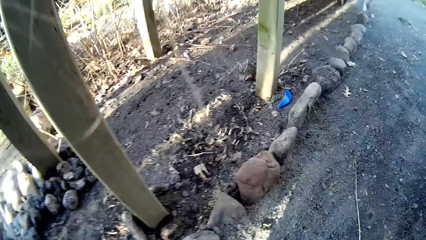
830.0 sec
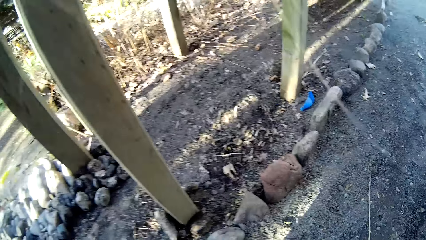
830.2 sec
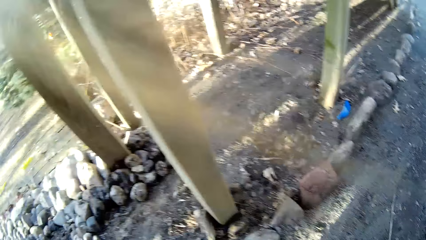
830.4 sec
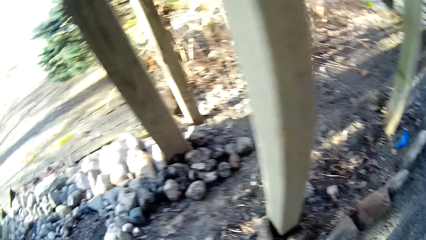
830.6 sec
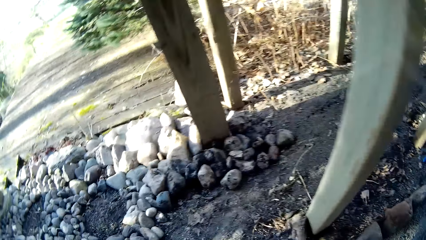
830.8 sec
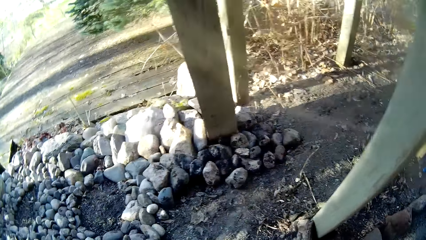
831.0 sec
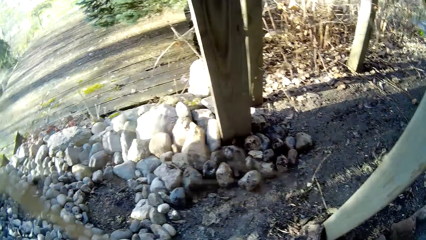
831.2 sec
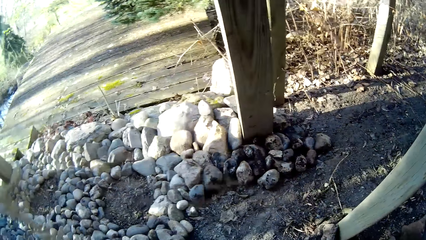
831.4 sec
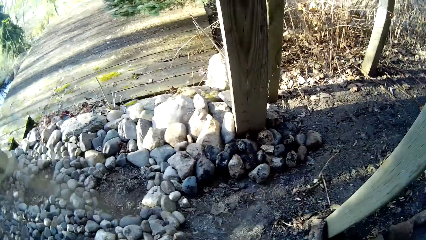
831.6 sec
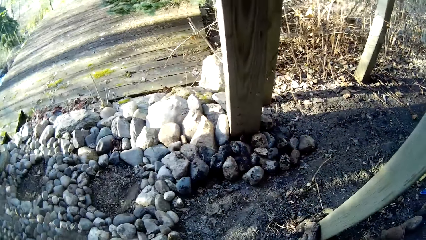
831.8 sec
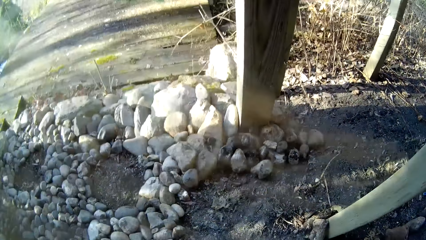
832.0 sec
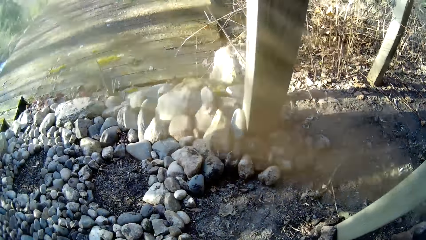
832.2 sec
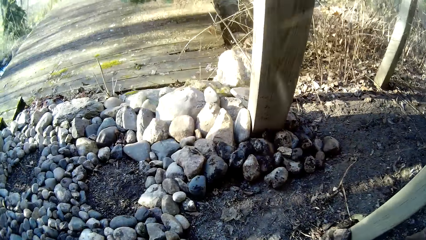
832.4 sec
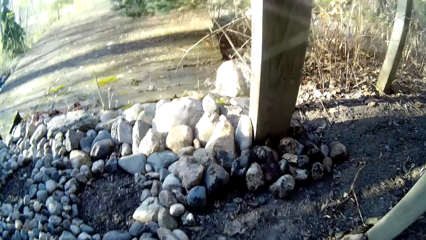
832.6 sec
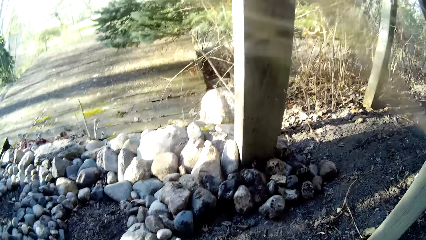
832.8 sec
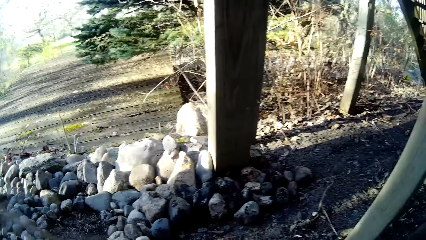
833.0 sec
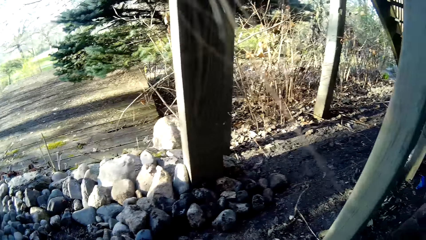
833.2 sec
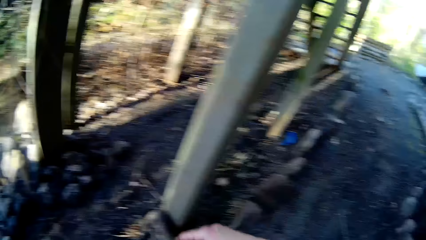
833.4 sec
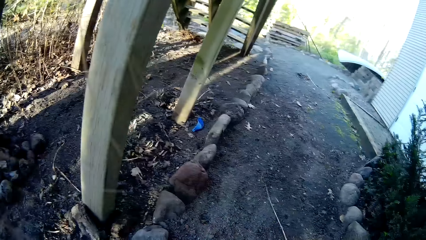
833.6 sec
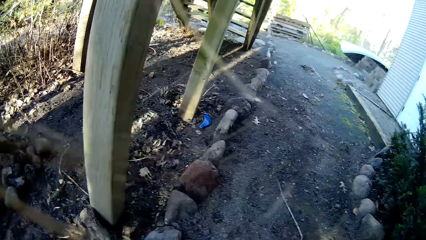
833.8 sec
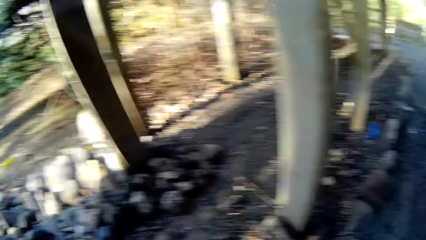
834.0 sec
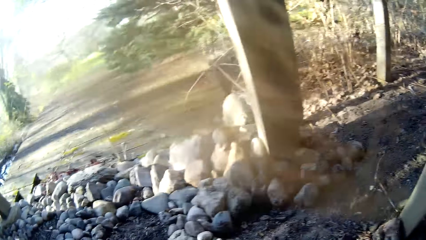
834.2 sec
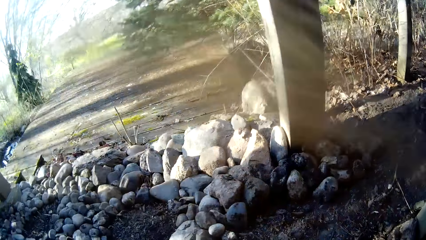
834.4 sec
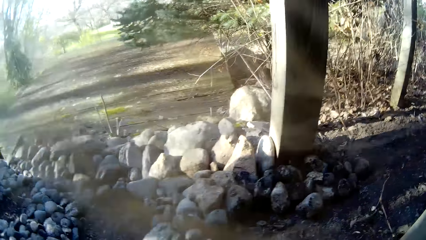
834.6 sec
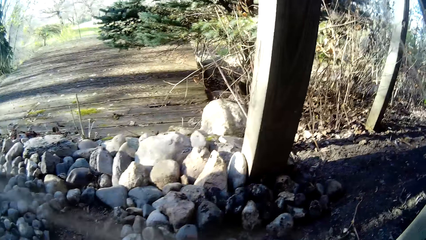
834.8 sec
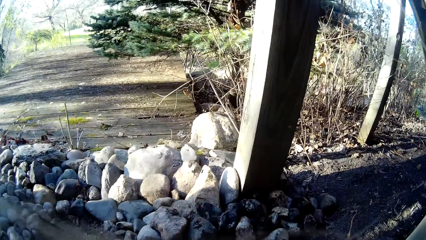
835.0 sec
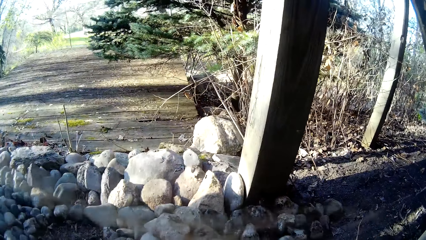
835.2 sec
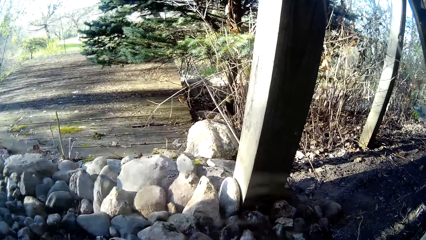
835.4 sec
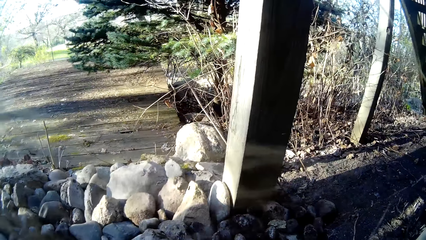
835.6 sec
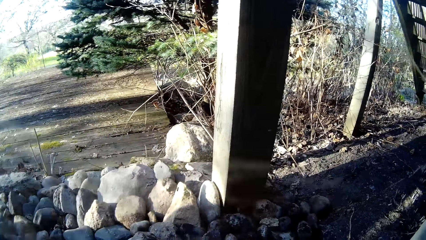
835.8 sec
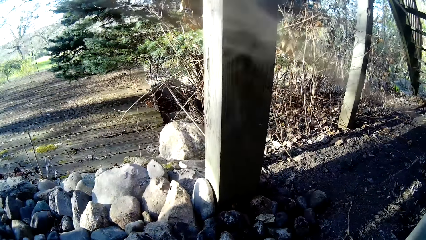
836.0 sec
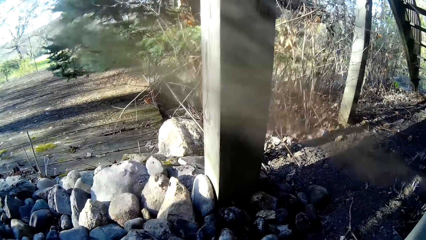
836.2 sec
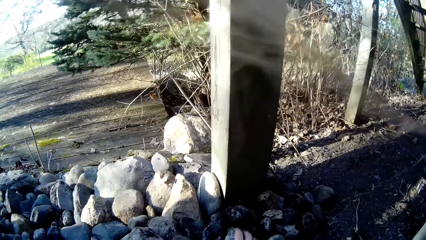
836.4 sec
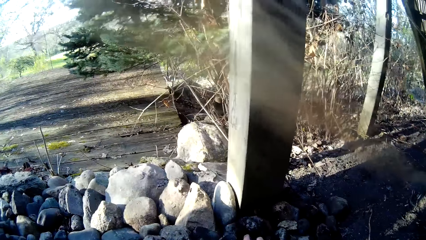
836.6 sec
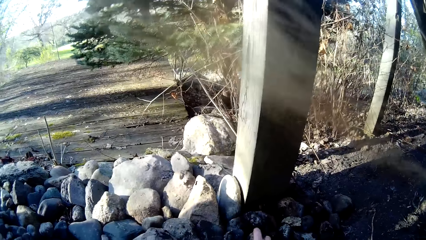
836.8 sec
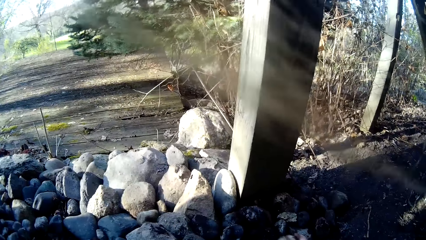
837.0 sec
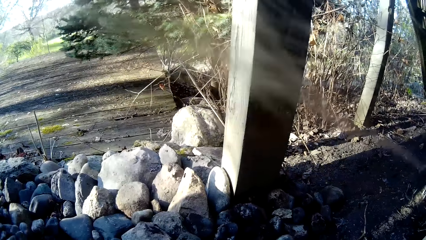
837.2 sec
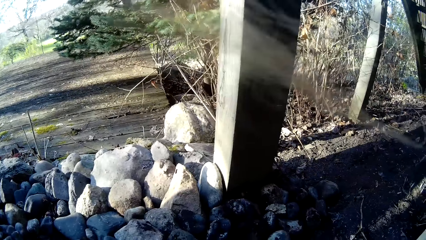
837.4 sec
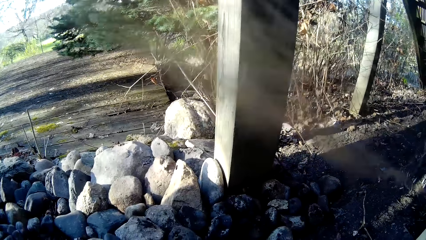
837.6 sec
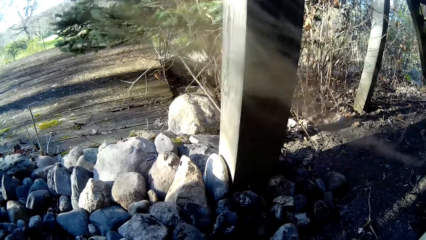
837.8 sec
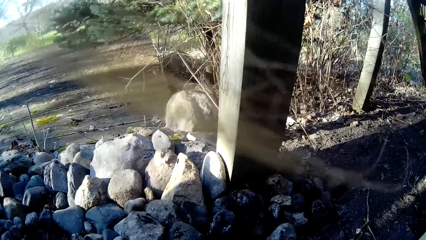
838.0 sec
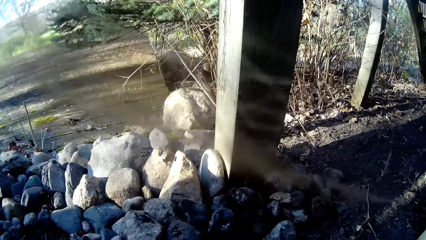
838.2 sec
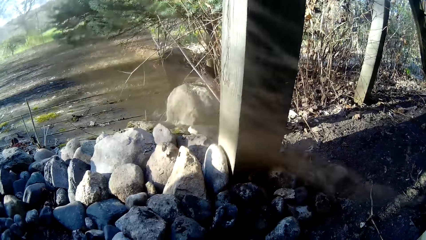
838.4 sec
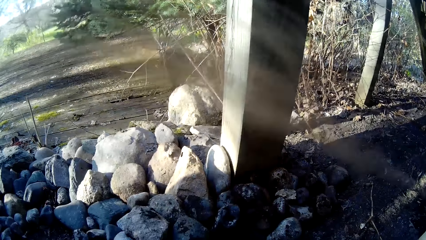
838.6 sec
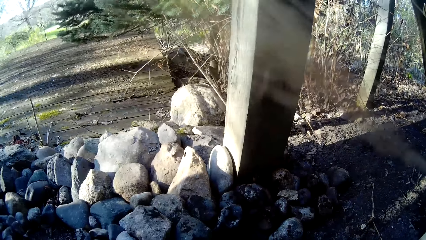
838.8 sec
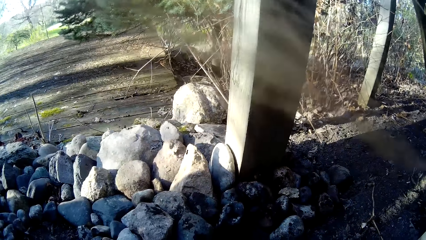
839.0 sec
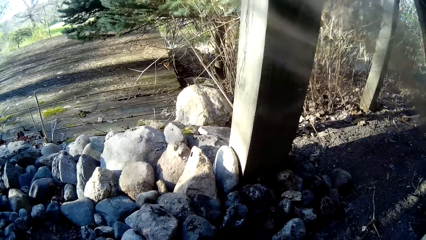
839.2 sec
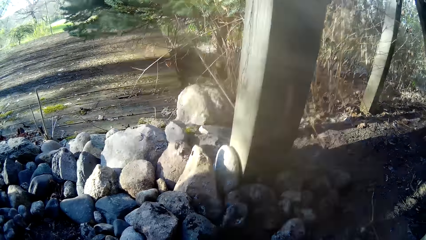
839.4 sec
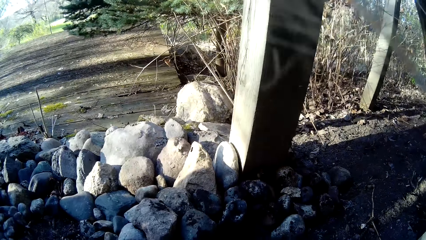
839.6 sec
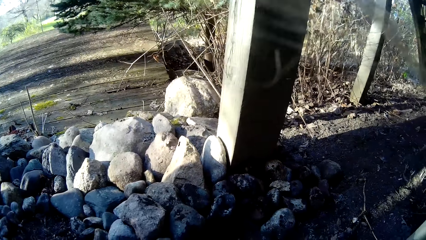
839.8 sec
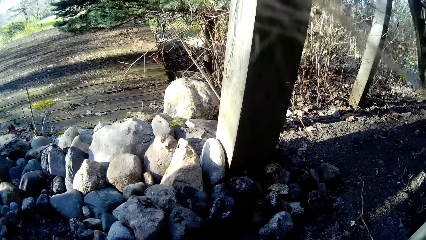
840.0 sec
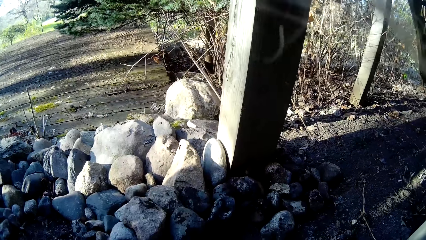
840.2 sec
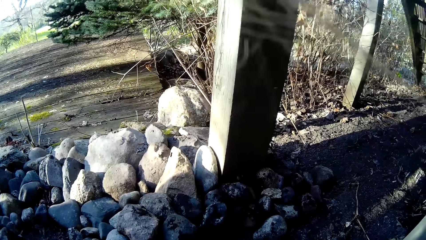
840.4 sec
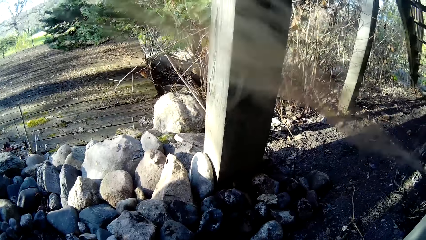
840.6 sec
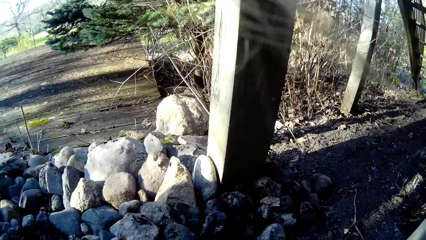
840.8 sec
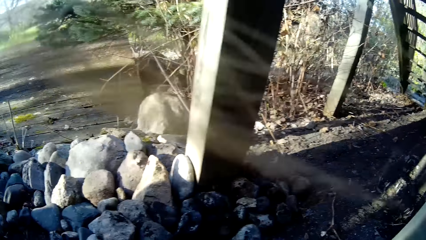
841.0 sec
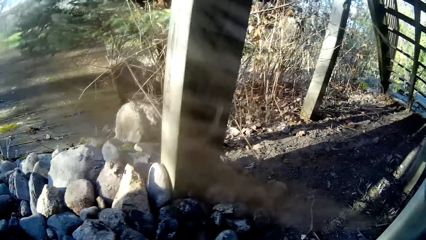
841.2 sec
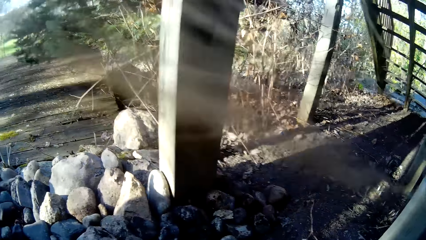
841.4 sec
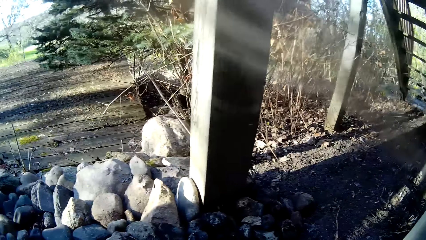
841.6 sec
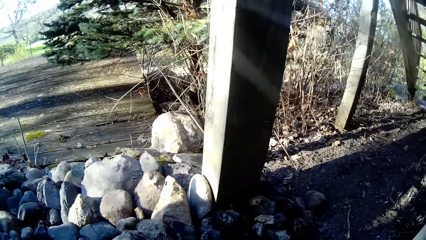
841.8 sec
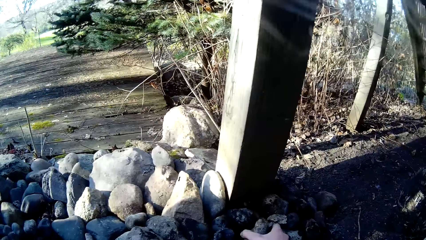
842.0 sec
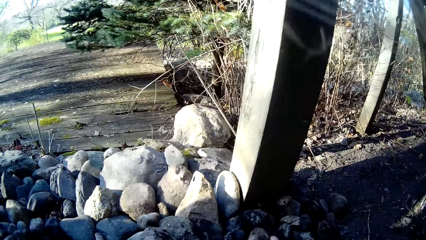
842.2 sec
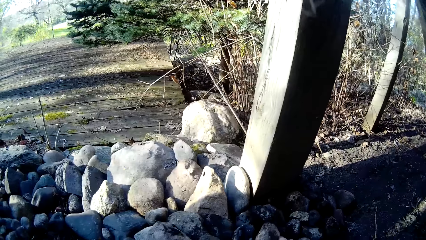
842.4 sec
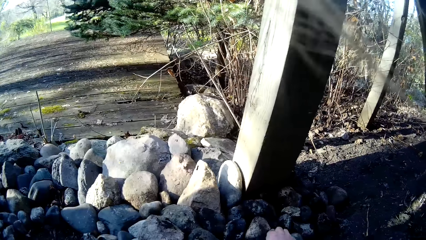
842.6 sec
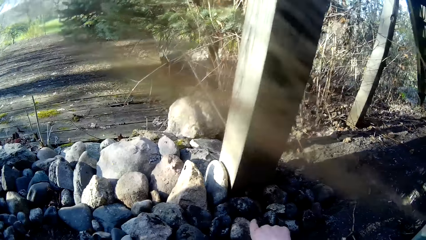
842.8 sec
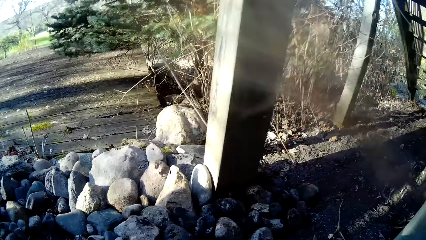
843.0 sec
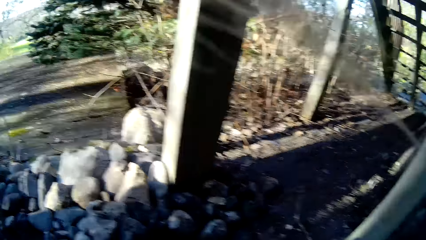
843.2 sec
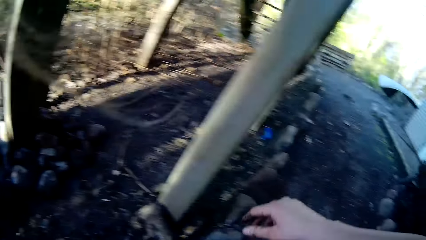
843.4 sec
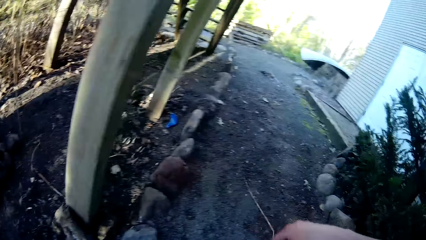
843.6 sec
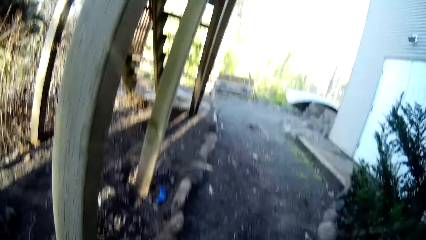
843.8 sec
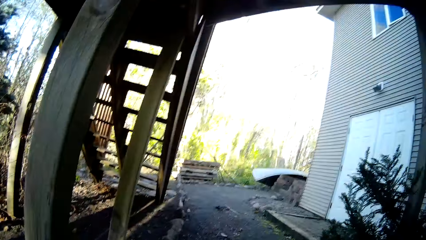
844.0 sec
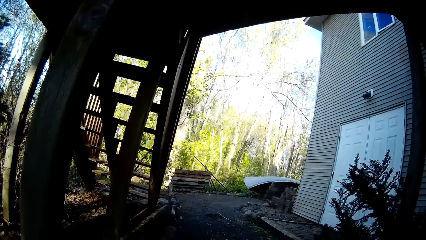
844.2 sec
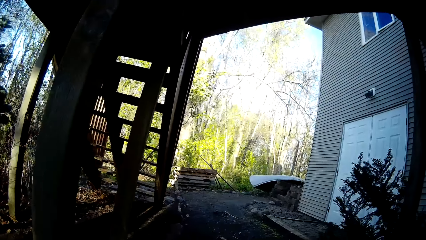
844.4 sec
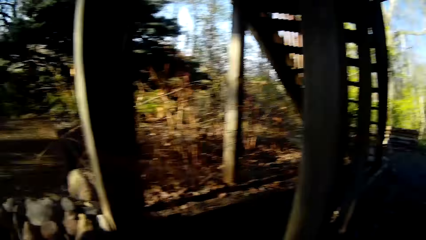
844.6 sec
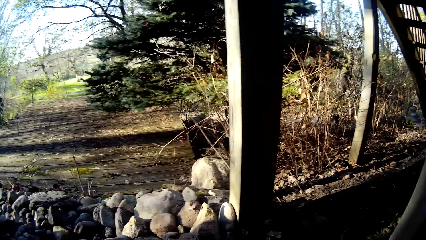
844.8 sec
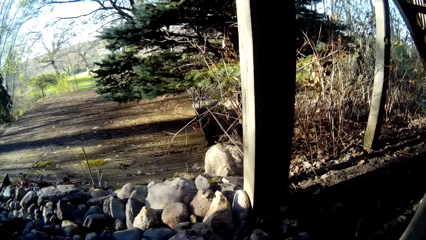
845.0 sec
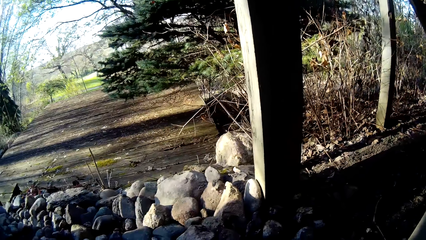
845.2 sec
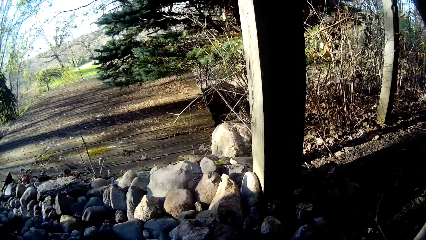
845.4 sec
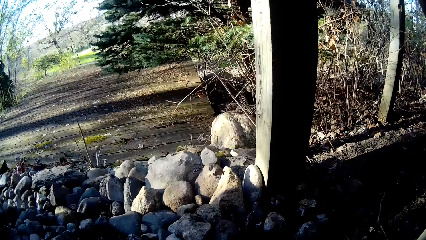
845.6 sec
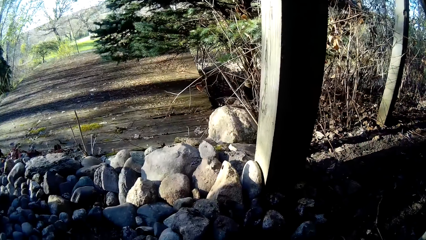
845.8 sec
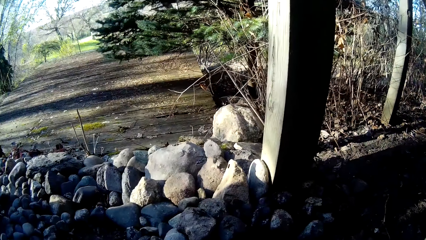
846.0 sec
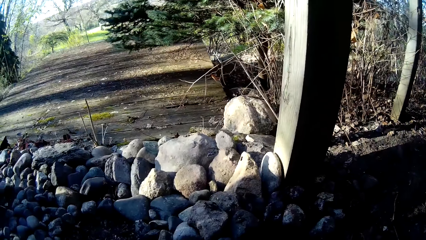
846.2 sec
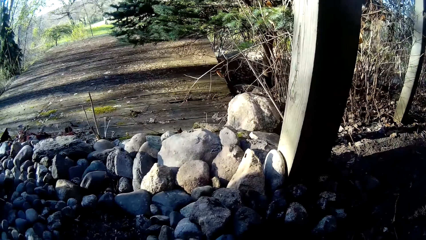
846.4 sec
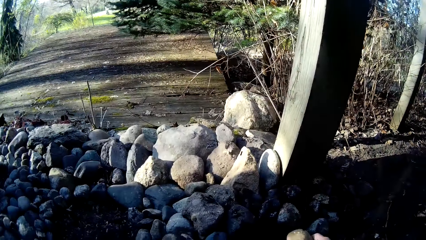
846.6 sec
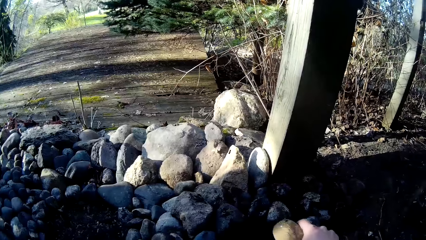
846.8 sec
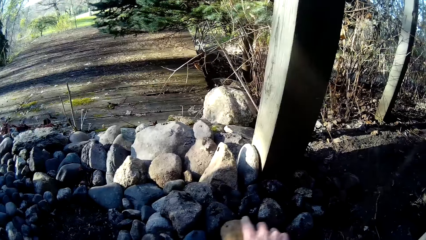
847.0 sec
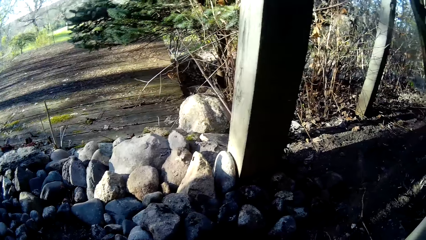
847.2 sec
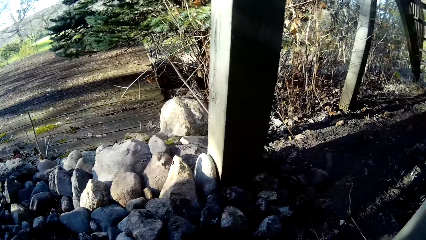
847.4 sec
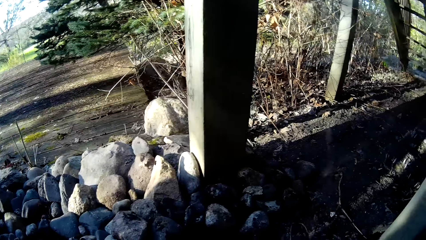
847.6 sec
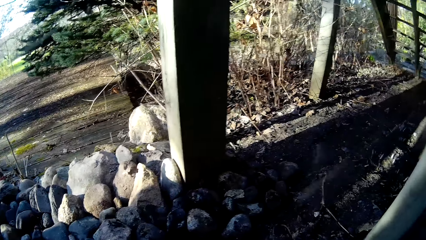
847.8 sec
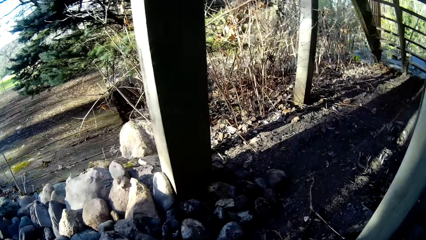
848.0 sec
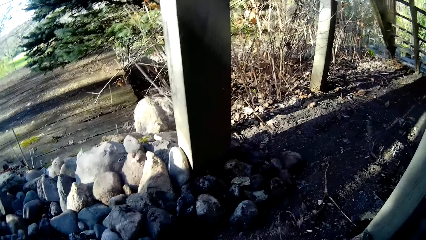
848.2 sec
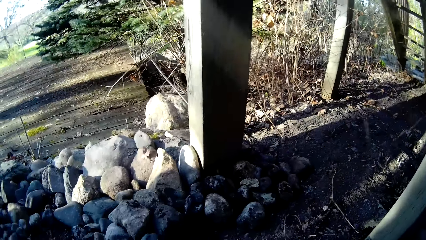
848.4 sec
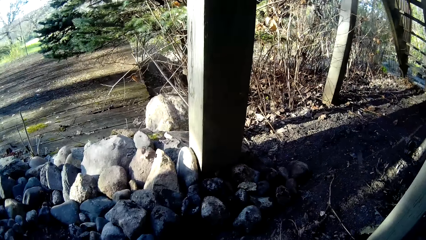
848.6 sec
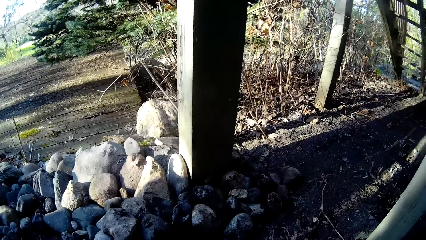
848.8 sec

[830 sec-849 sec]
The camera wearer looks around. She picks a stone from the ground with her right hand. She drops the stone in her right hand on the ground. She puts rocks in a bucket. She drops a stone in her right hand on the ground again.
